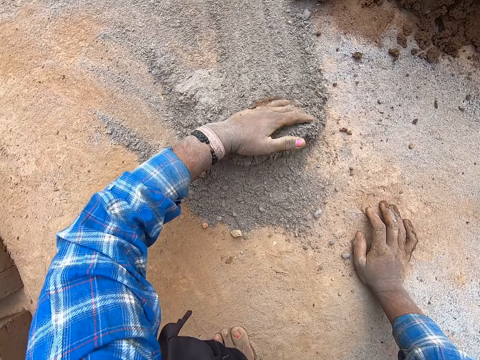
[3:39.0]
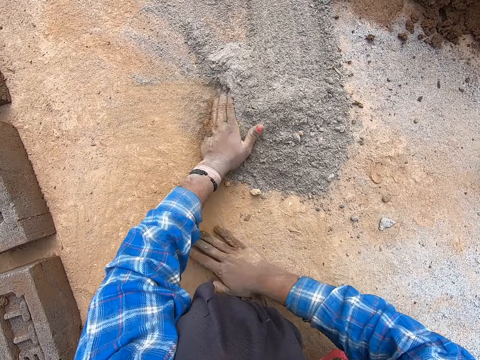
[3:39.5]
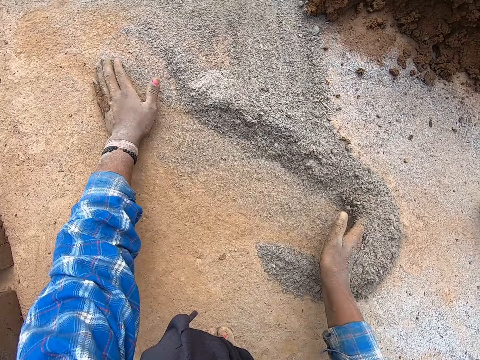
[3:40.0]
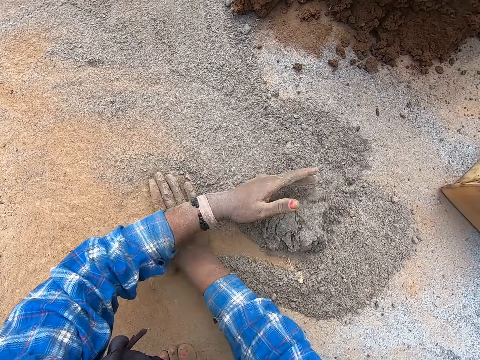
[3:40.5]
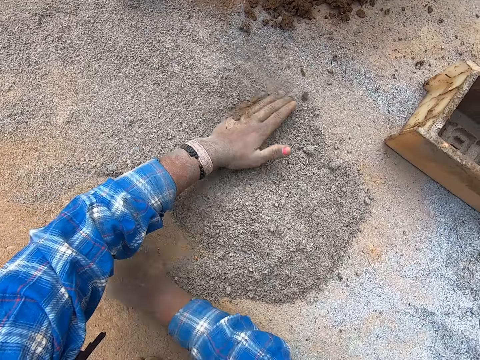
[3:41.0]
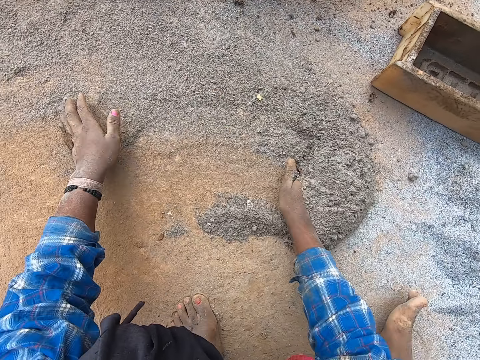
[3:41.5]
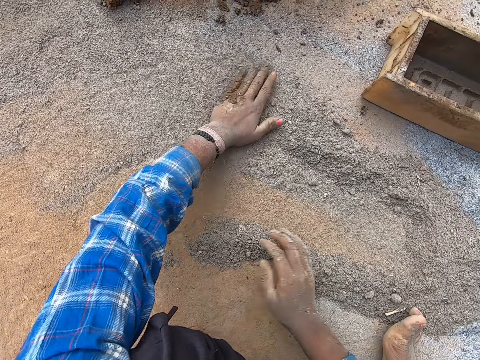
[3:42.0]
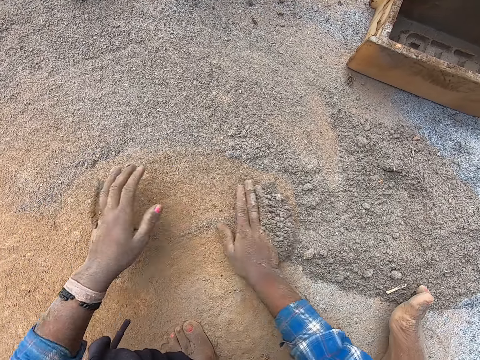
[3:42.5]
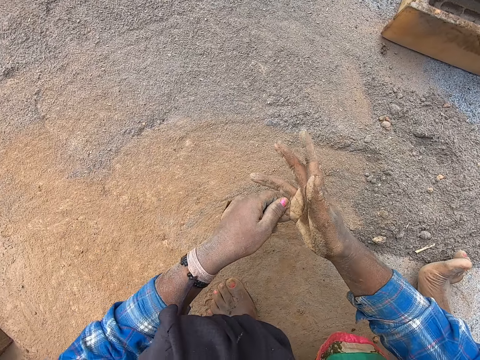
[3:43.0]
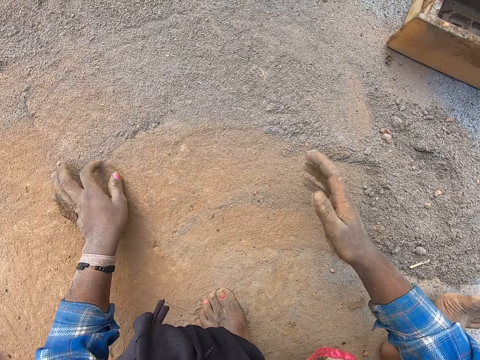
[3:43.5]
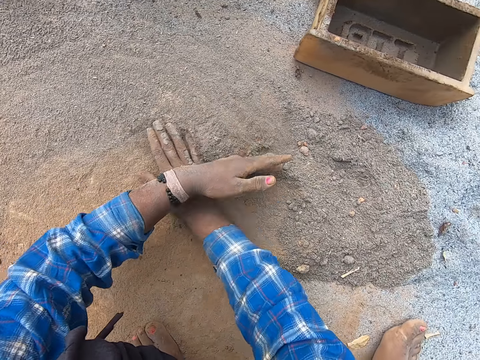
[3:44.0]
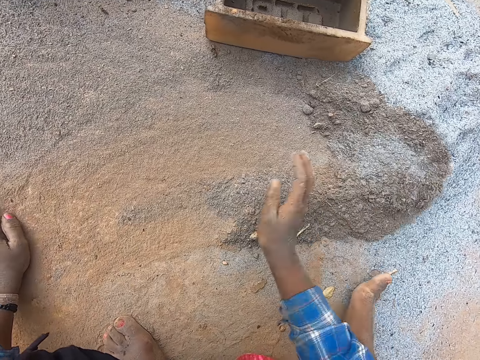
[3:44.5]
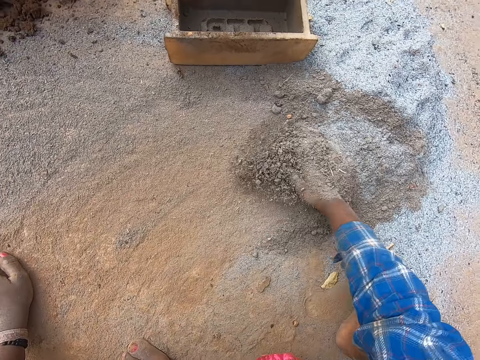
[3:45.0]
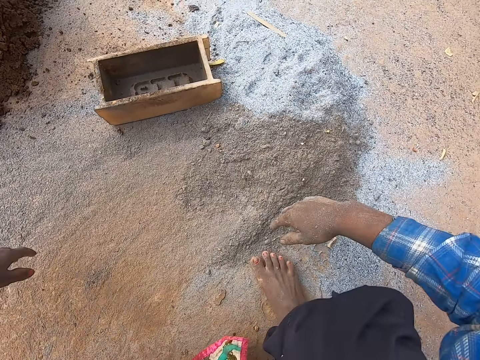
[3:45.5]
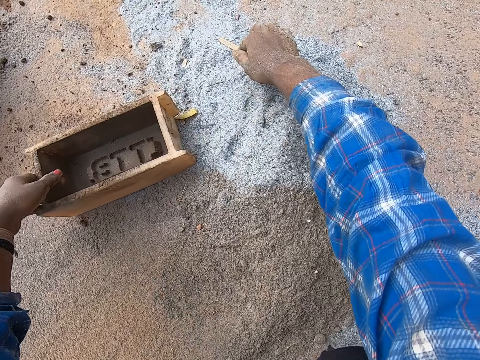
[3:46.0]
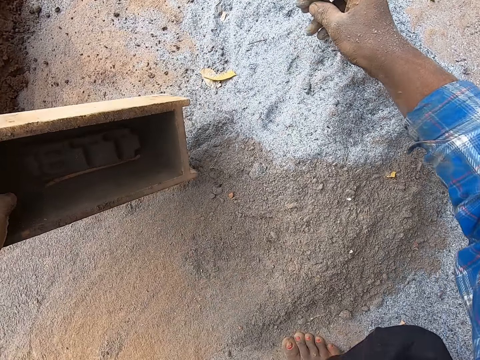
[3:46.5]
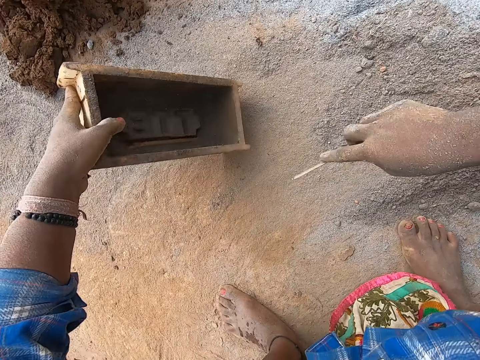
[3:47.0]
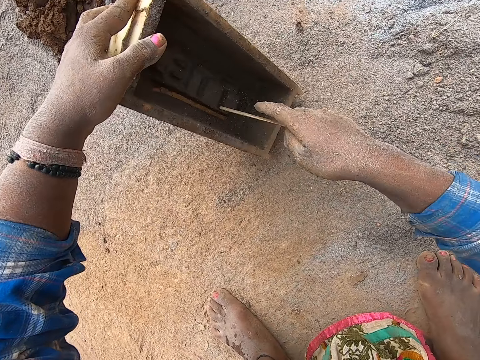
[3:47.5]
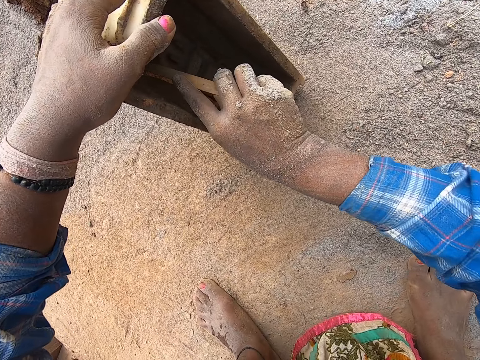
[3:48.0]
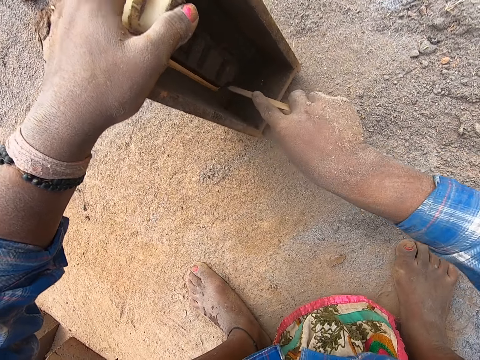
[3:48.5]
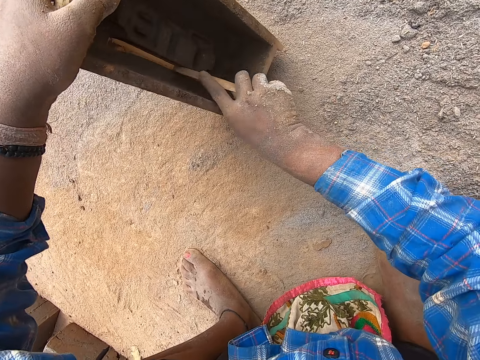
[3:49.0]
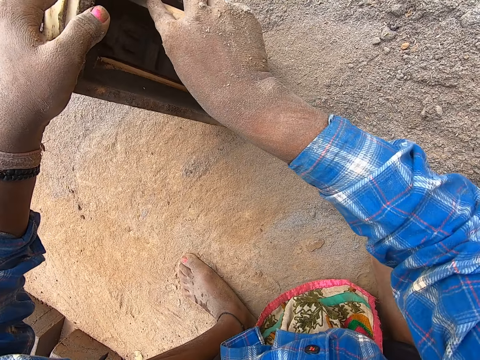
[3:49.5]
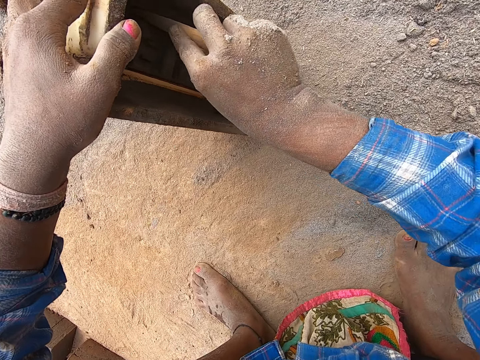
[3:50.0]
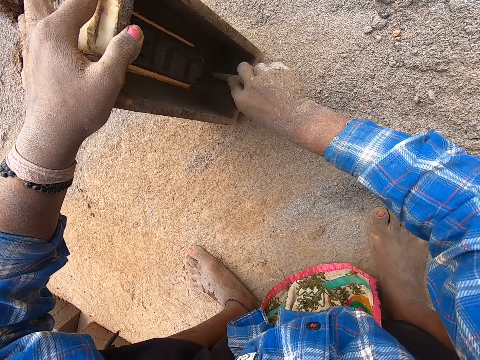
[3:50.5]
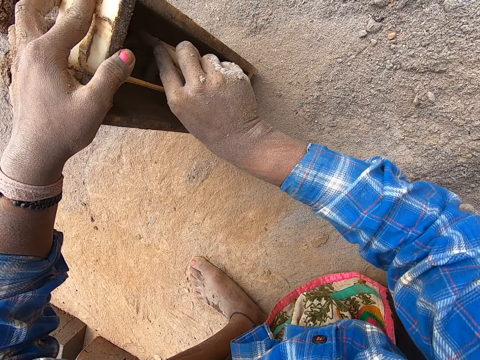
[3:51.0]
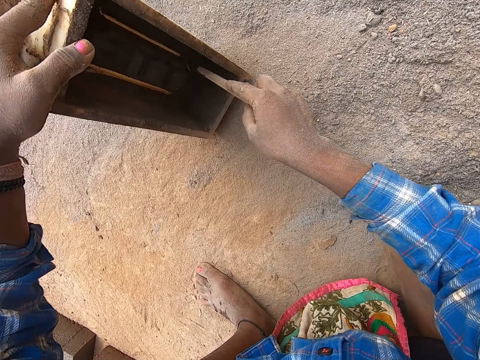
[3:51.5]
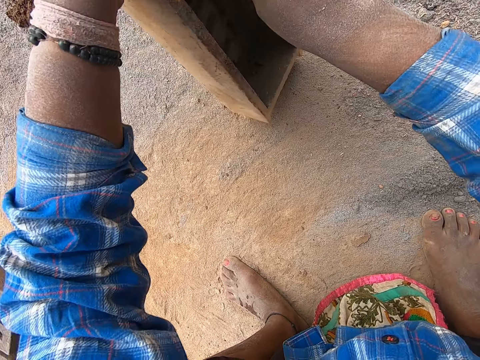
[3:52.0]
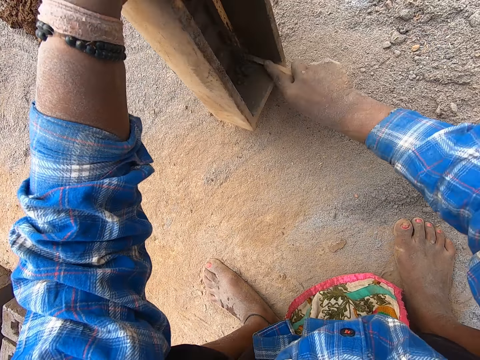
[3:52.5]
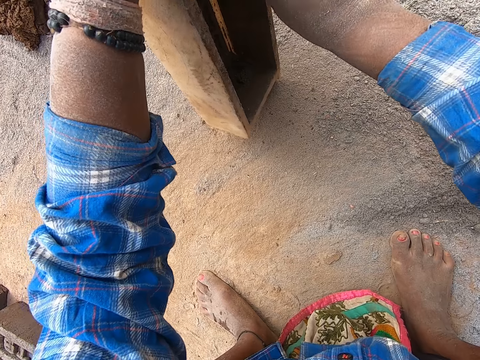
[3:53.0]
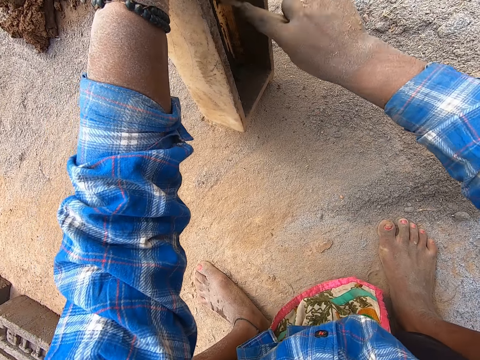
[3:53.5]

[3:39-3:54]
The camera wearer spreads the sand on the ground with his hands. He pulls his right pinkie finger with his left hand. He spreads the sand on the ground with his hands. He carries the brick mold box from the ground with his left hand. He picks up a short stick from the ground with his right hand. He removes the excess clay. He scrapes the brick mold box in his left hand with the short stick in his right hand.

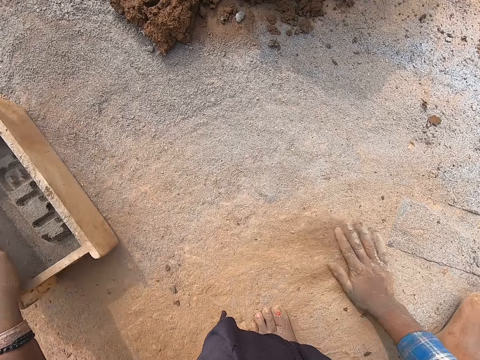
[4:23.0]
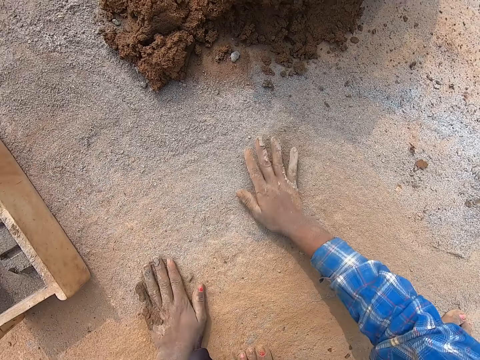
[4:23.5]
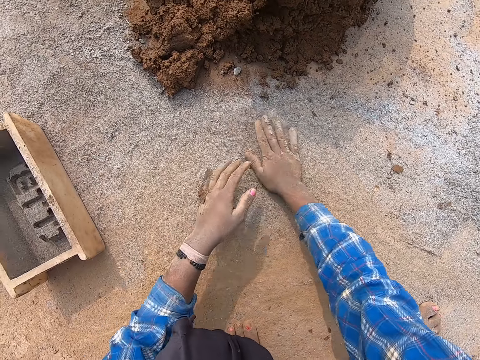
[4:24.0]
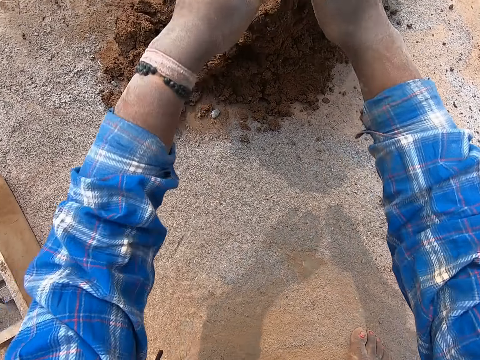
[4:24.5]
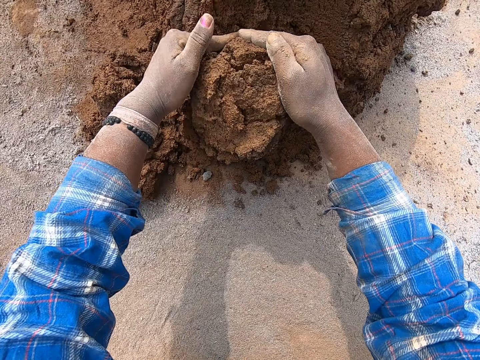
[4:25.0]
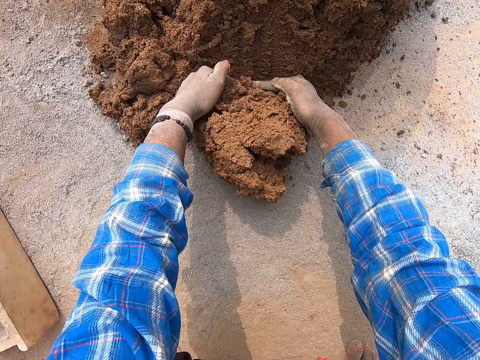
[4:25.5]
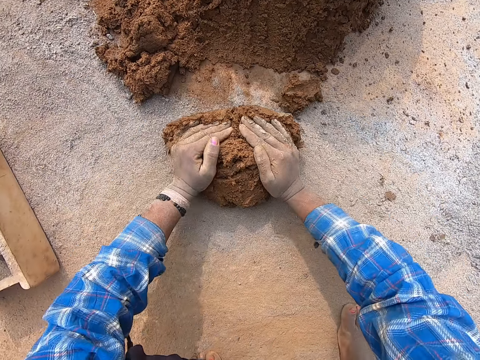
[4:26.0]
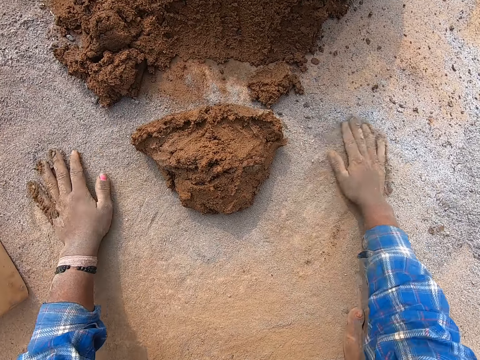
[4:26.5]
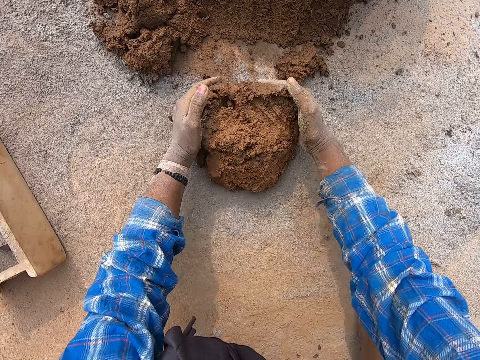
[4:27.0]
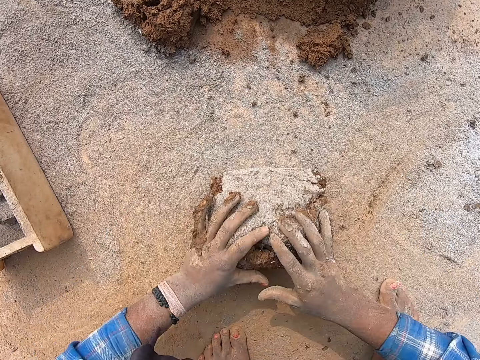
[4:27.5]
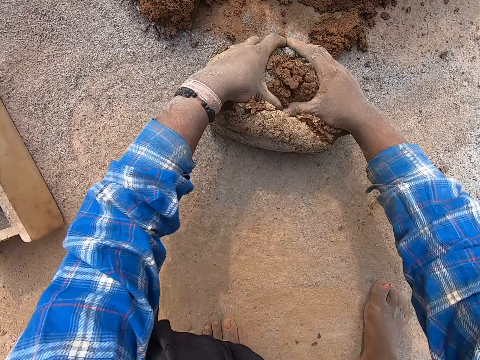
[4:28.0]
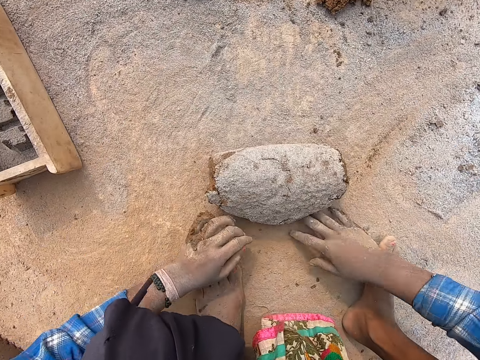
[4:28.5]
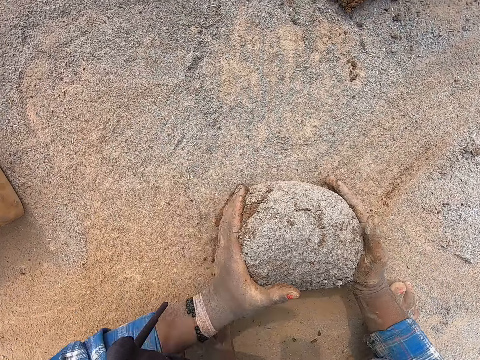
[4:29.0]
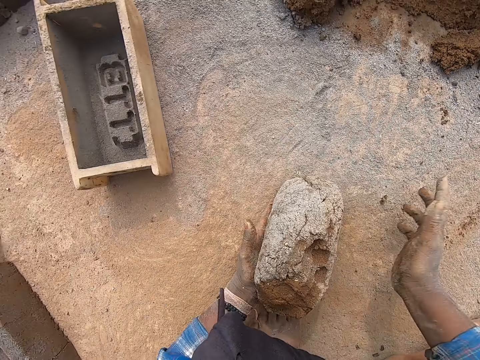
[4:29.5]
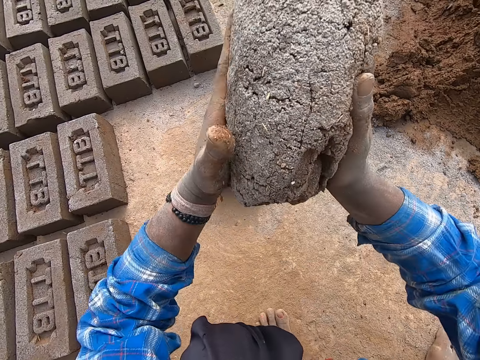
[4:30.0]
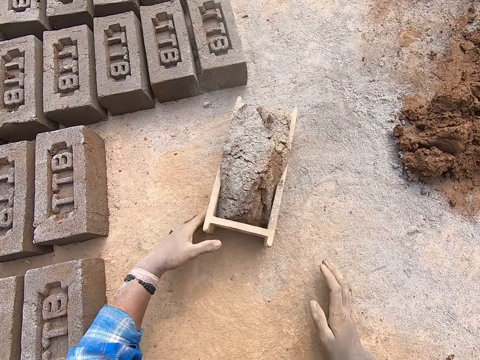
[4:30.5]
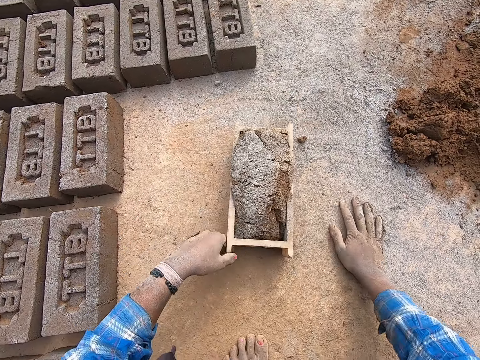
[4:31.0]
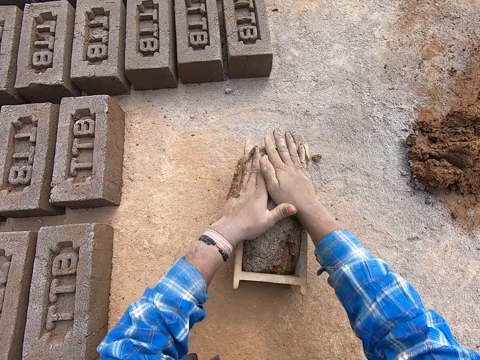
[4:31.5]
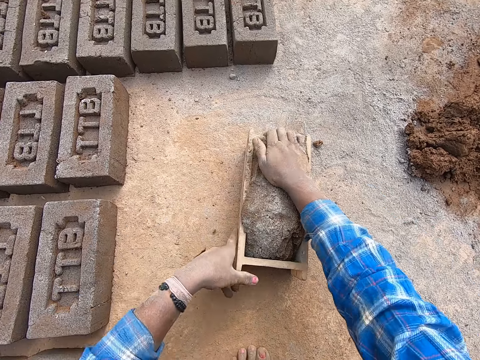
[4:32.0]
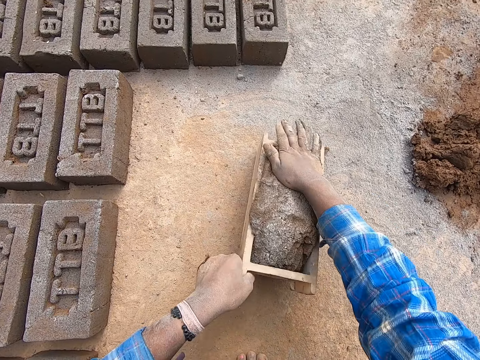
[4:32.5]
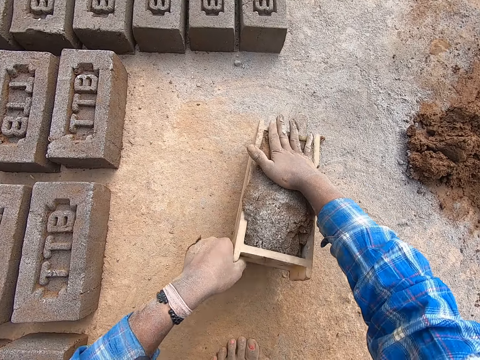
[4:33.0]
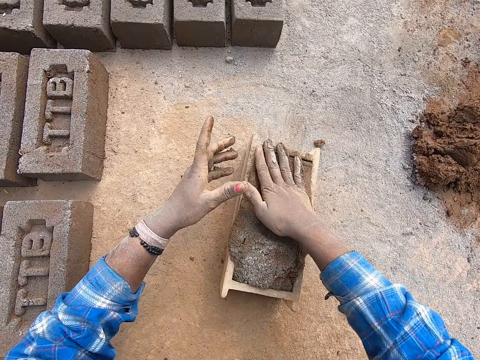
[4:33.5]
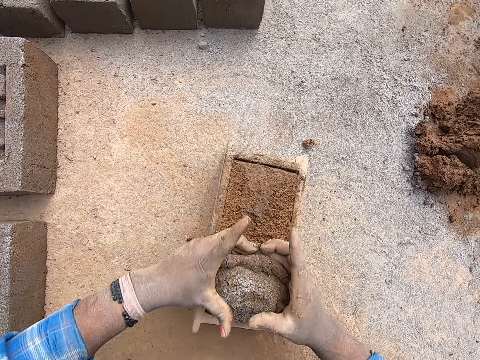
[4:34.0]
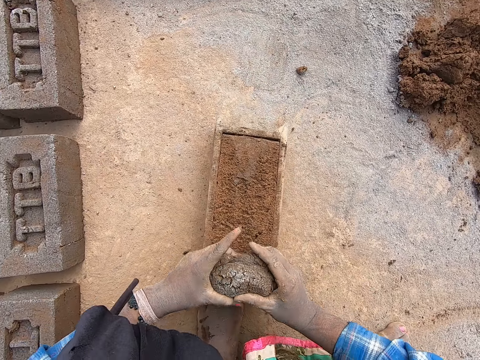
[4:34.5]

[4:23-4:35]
The camera wearer spreads sand on the ground with his right hand. He spreads the sand on the ground with his hands. He cuts a portion of clay soil from the heap of clay soil with his hands. He scoops the clay. He molds the clay soil on the ground with his hands. He touches the sand on the ground with his hands. He molds the clay soil on the ground with his hands. He rolls the clay. He carries the molded clay from the ground with his hands. He drops the molded clay soil in his hands into the brick mold box. He touches the sand on the ground with his right hand. He moves the brick mold box on the ground with his left hand. He adjusts the molded clay in the brick mold box with his hands. He removes the excess molded clay in the brick mold box with his hands.
